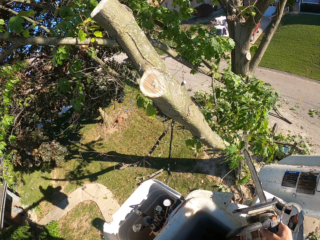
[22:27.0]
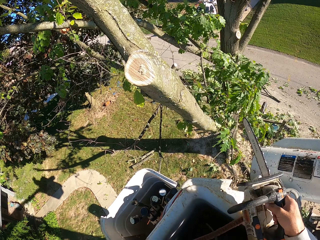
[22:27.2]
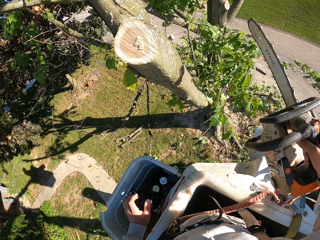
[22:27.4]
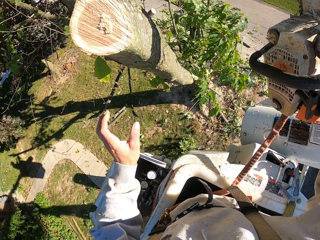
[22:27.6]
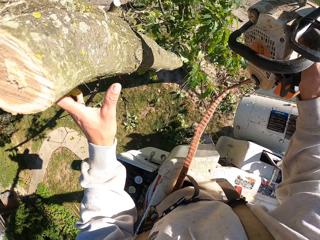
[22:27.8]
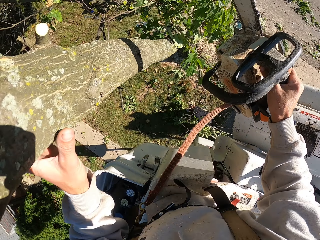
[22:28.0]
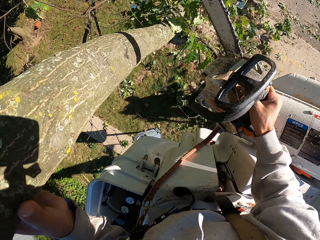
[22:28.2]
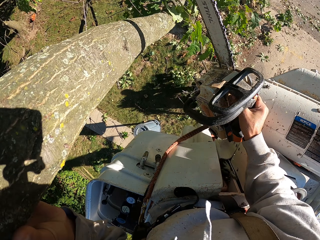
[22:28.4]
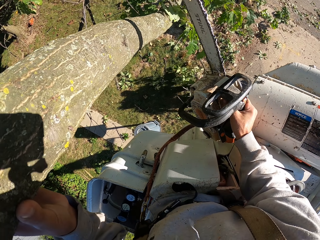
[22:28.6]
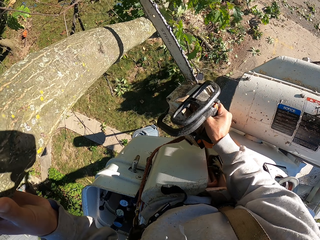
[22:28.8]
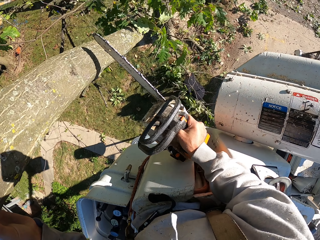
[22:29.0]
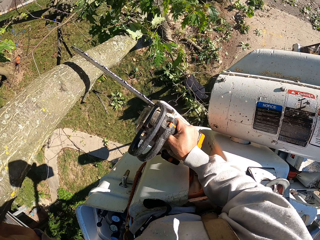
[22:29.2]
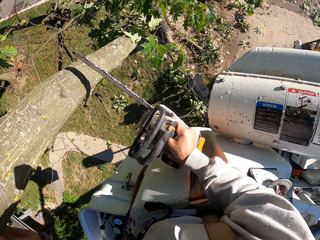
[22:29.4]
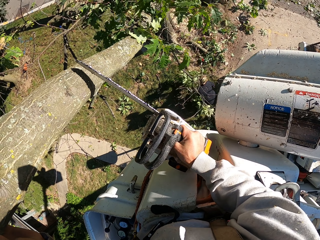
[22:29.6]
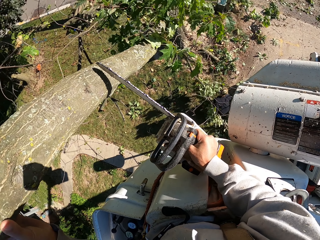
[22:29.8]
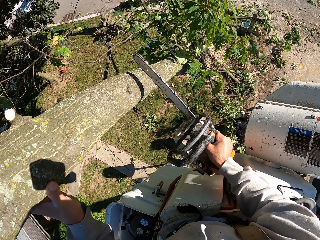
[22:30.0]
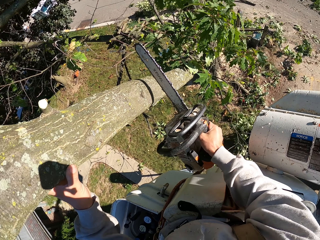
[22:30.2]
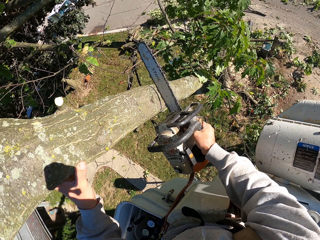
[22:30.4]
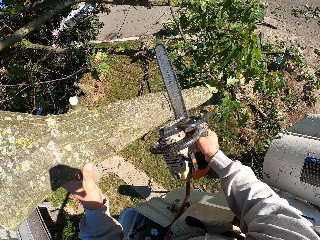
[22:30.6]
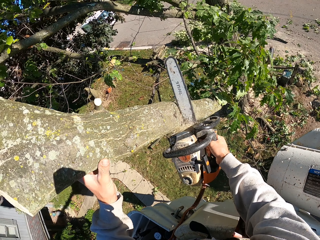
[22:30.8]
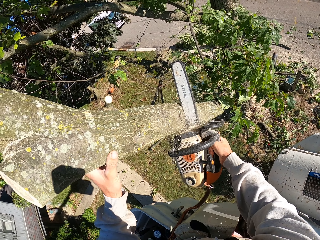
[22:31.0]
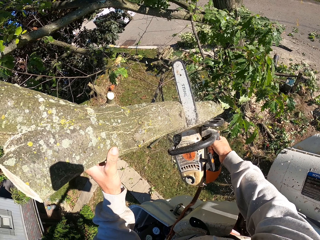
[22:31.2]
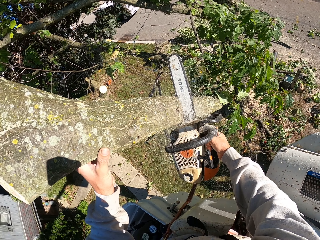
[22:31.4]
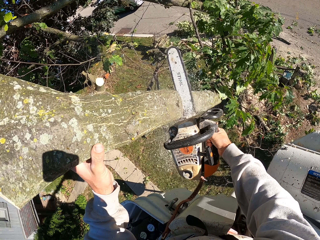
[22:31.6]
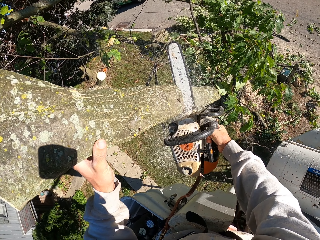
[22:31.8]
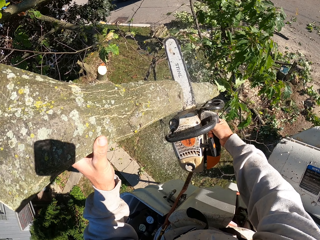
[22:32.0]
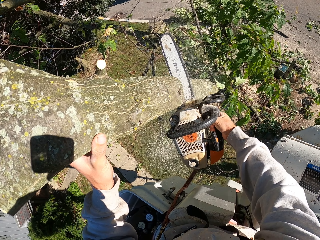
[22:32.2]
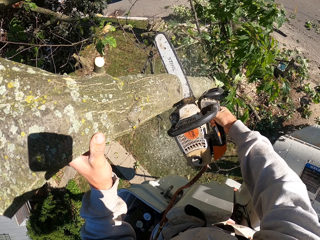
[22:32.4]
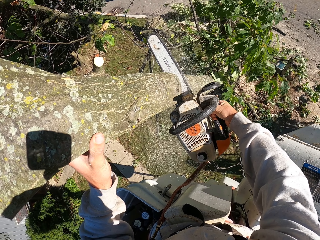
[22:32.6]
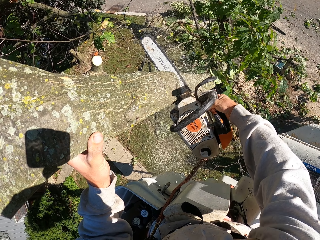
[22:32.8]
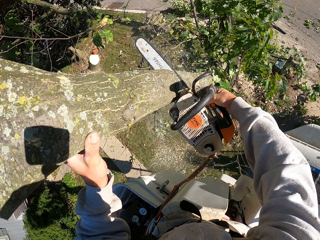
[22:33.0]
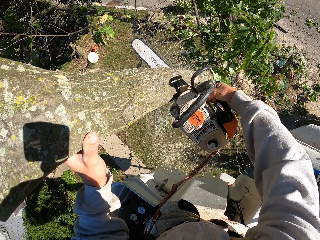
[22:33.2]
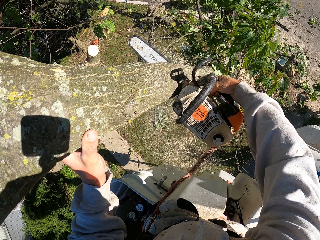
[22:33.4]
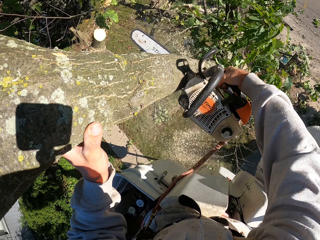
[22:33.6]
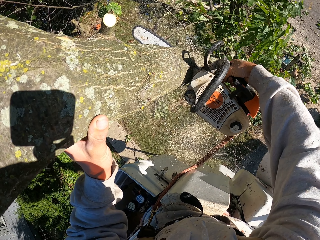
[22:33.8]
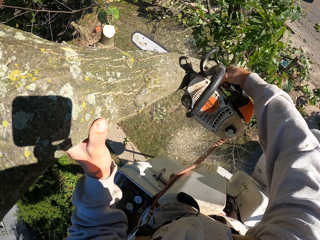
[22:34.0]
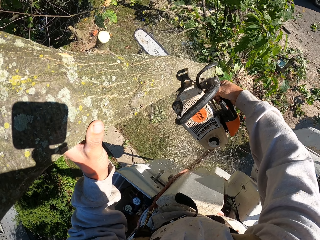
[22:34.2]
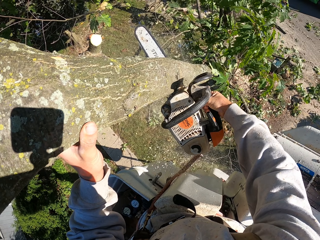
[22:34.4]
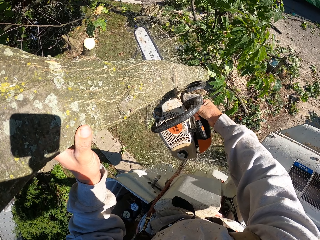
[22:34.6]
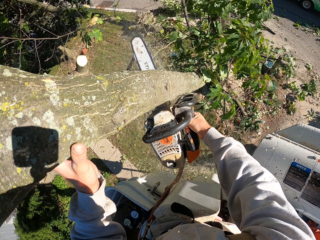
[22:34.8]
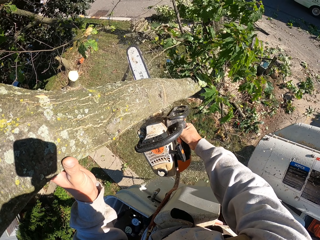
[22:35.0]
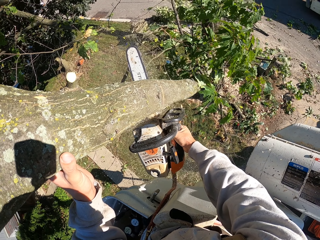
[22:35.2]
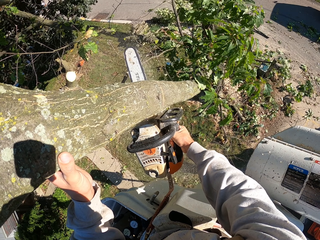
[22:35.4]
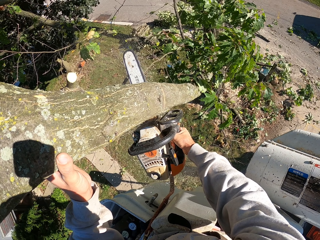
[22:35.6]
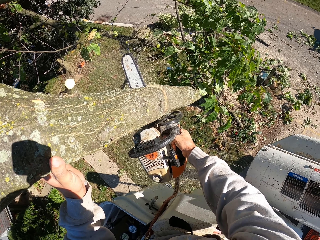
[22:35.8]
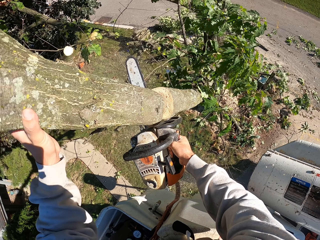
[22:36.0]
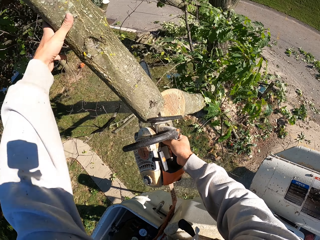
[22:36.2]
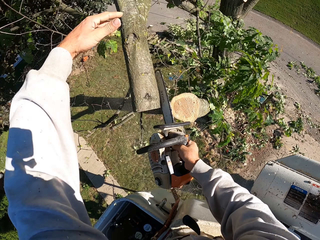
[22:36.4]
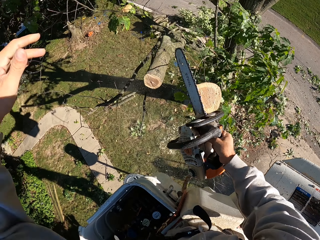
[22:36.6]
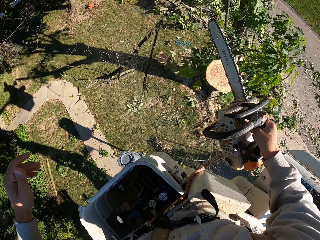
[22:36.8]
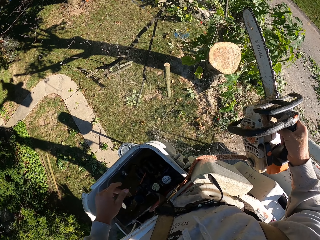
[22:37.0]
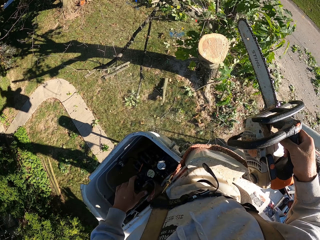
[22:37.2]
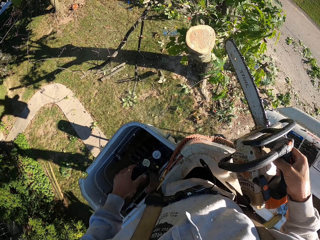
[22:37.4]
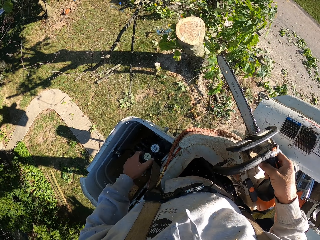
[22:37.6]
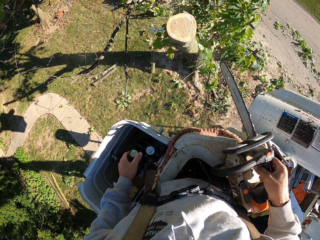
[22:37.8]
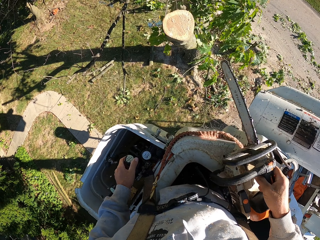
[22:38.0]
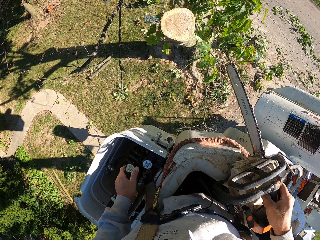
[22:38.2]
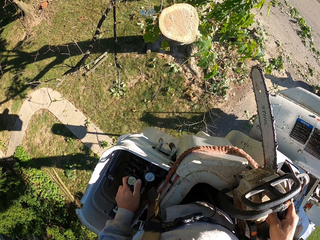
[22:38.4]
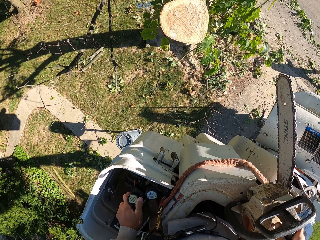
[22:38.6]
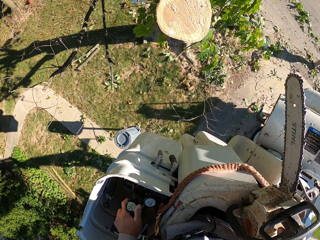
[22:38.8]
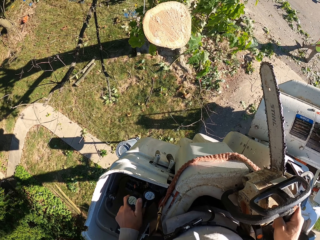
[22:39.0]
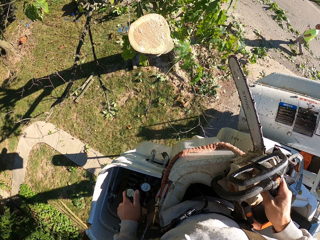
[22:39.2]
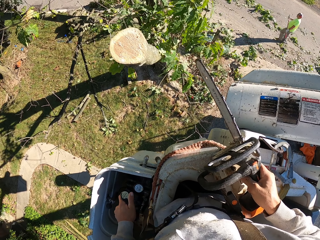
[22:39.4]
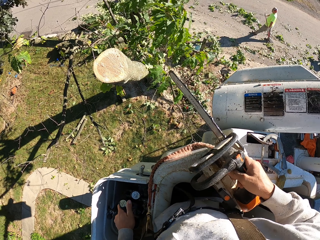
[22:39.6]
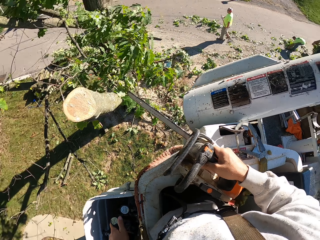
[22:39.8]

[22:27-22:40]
The camera wearer looks around. He holds a tree branch with his left hand. The man takes some tree branches from the ground with both hands. The camera wearer cuts the tree branch from the tree with the chain saw in his right hand. He throws the tree branch in his left hand to the ground. He operates the tree bucket truck with his left hand.

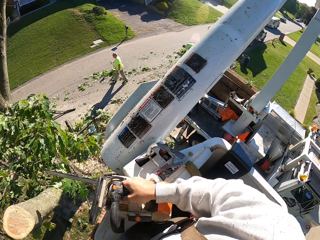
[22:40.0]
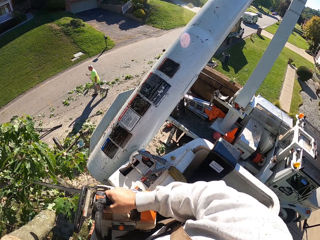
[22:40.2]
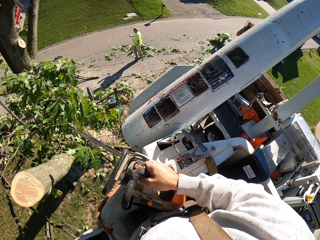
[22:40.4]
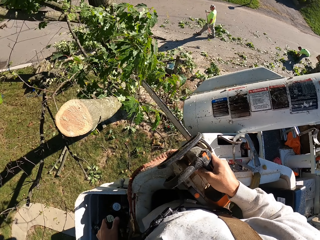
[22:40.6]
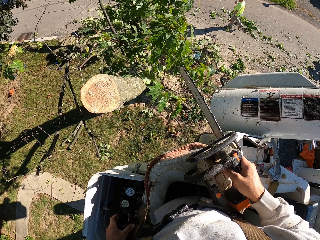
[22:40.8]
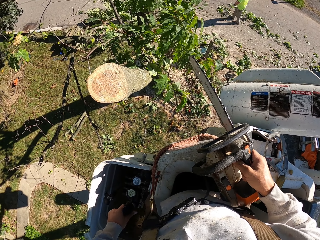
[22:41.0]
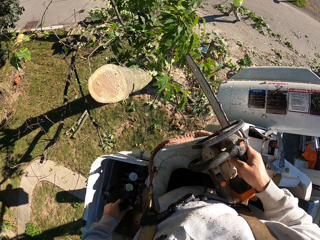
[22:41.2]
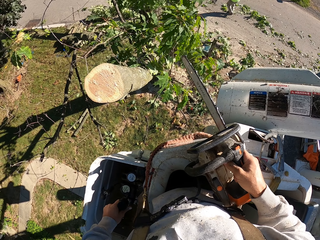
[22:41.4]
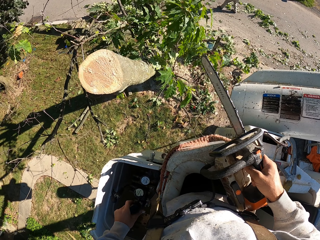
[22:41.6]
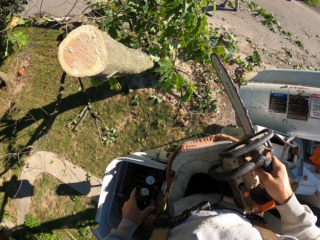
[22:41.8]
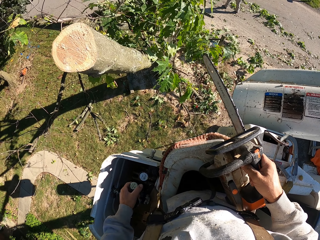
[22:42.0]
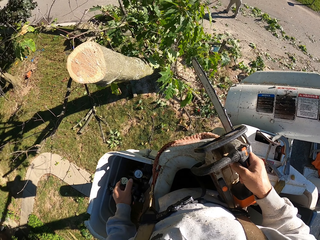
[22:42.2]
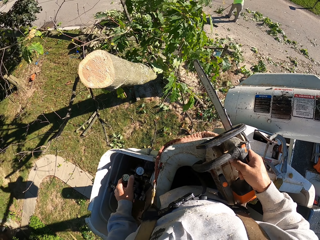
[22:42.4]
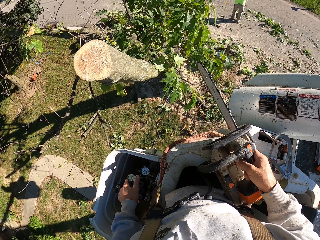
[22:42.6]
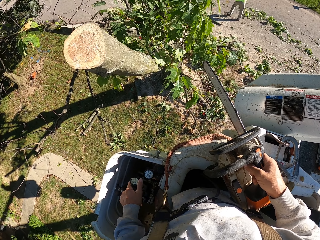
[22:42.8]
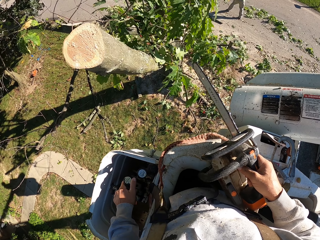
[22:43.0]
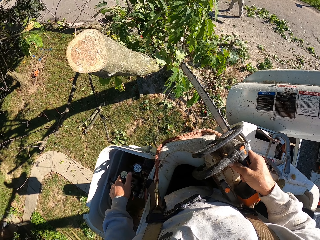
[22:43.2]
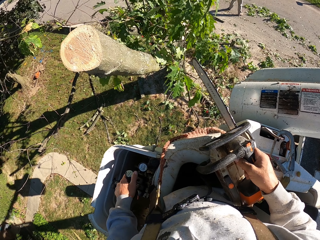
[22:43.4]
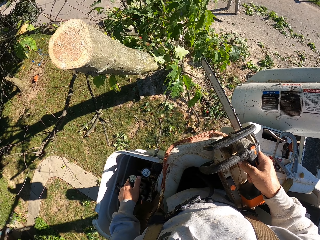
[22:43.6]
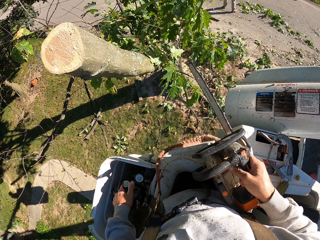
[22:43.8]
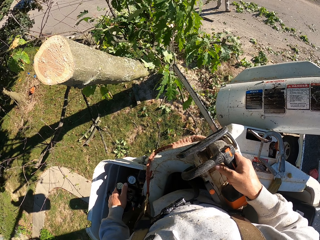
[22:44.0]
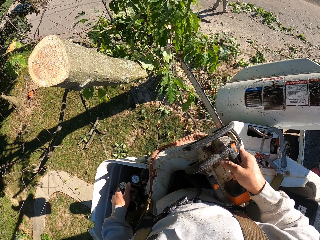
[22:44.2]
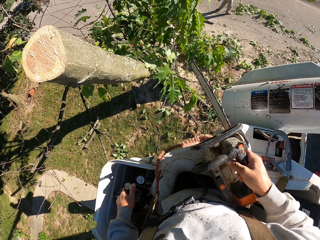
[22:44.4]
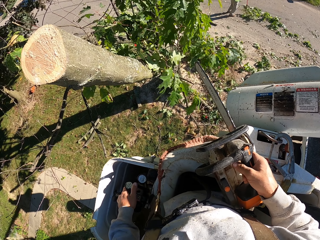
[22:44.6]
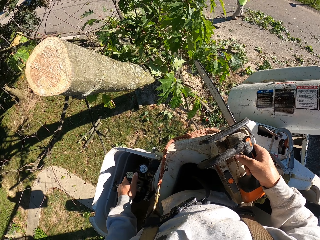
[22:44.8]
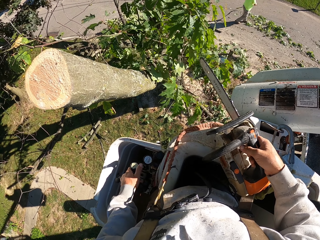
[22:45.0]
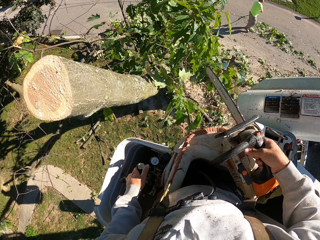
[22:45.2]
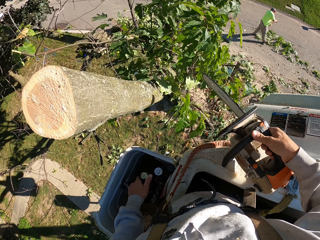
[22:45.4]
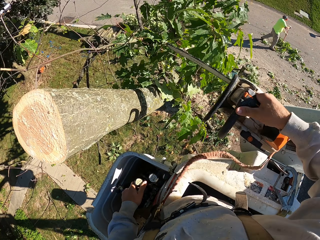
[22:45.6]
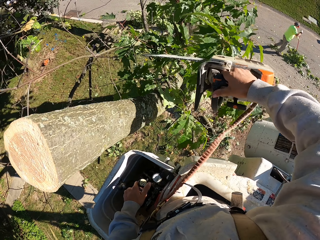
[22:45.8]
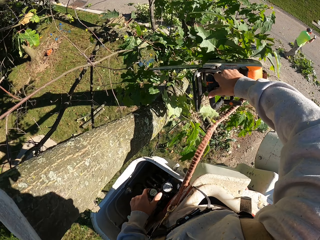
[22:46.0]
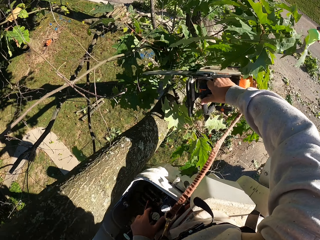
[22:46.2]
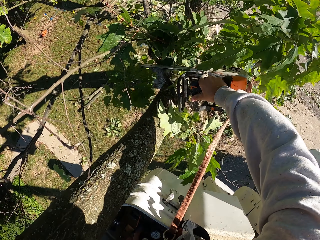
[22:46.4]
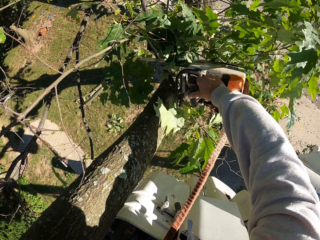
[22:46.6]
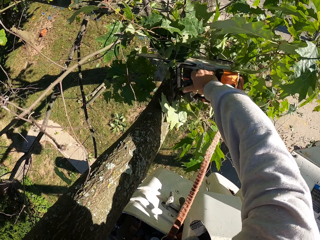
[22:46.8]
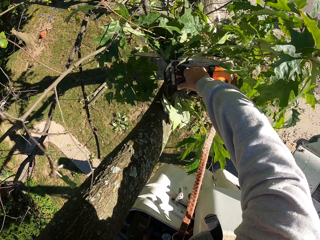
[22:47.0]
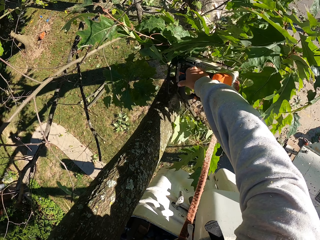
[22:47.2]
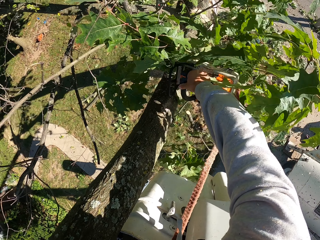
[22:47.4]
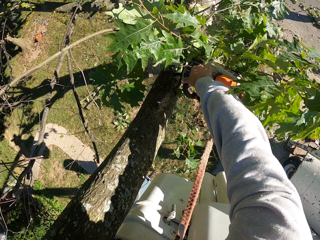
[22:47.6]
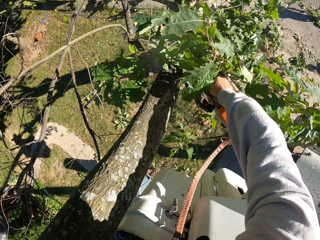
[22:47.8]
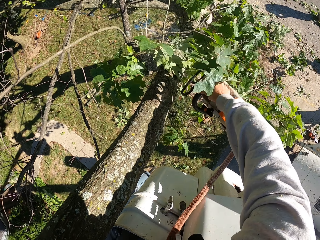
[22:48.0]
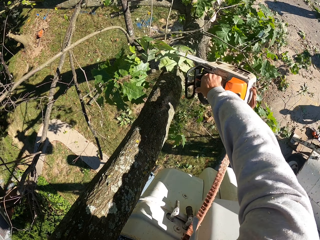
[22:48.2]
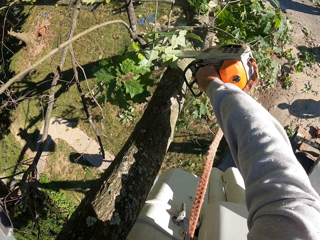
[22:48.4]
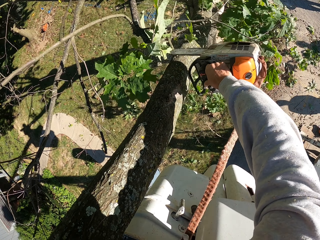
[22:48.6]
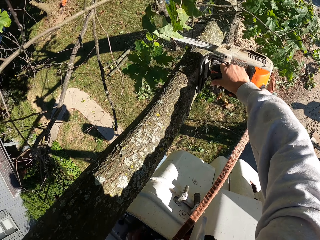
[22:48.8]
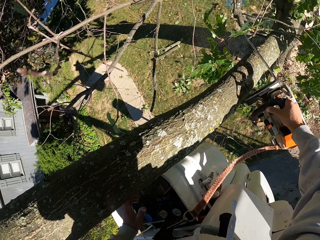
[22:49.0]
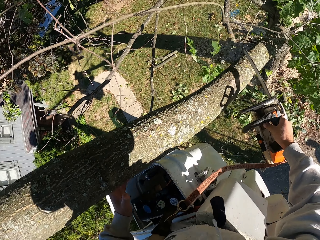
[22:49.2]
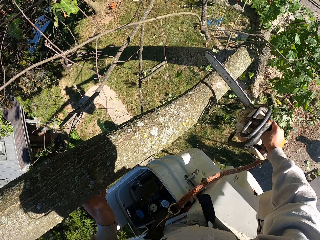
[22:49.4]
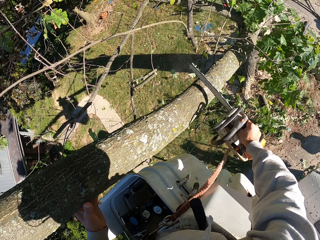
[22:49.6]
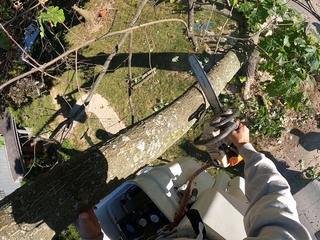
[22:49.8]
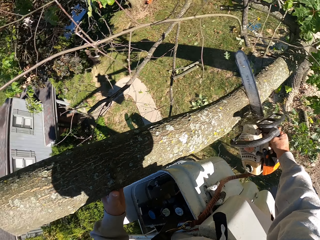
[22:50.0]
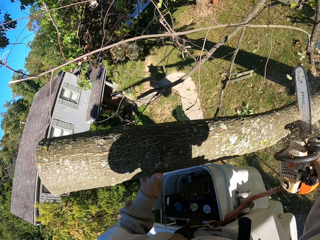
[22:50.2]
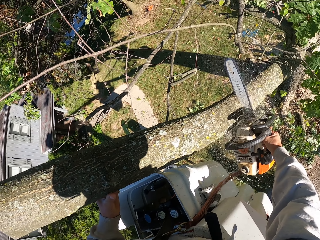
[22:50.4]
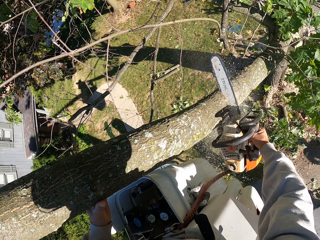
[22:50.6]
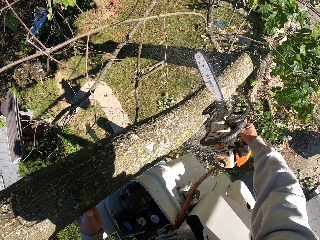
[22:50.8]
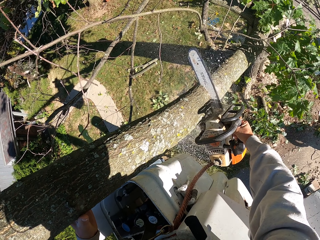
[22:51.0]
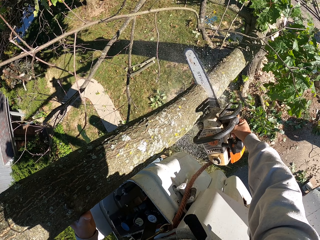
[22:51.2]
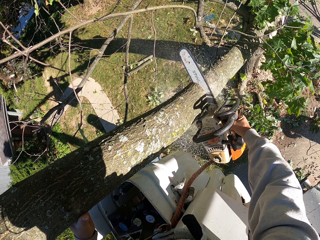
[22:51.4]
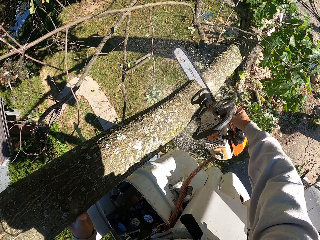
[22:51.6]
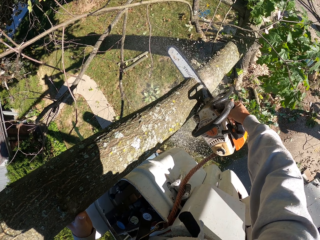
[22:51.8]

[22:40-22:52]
The camera wearer looks around. The man sweeps some tree branches on the ground with the rake in both hands. The camera wearer cuts off a branch from the tree with the chainsaw in his right hand. He places his left hand on the tree. He cuts the tree with the chainsaw in his right hand.
